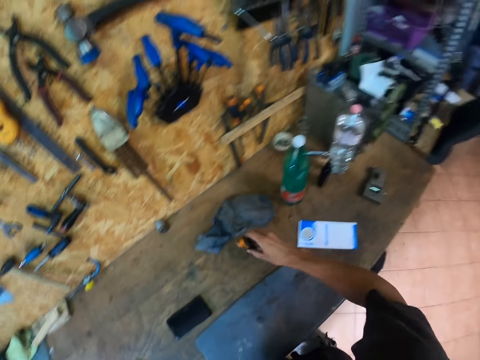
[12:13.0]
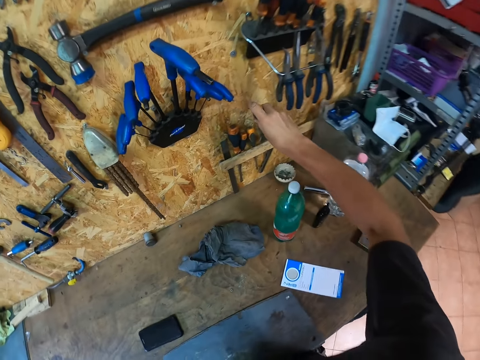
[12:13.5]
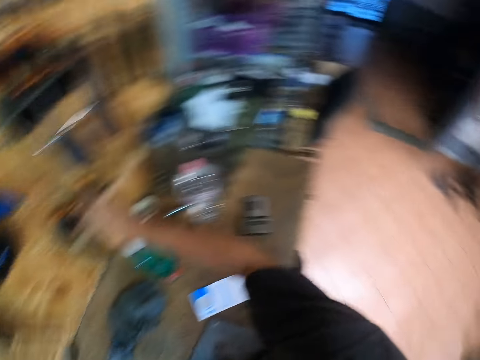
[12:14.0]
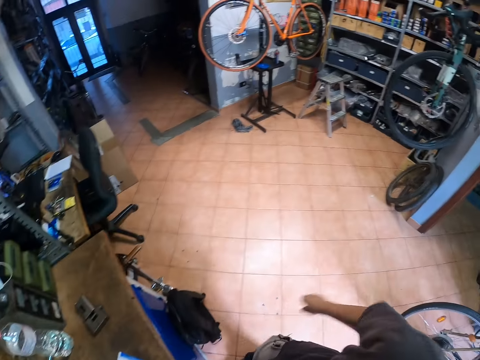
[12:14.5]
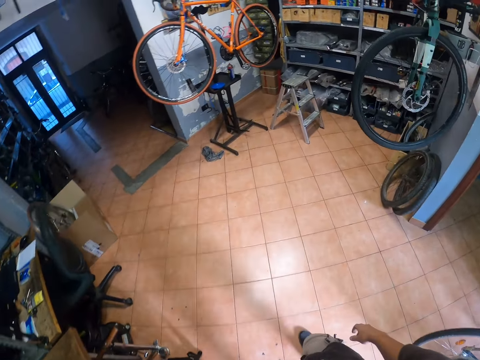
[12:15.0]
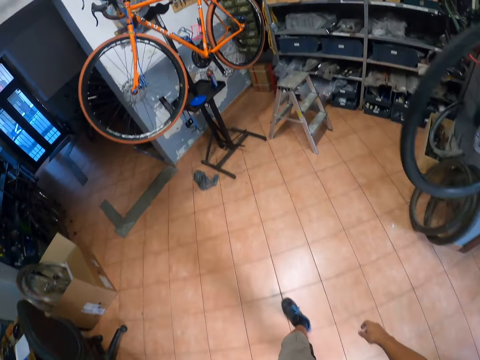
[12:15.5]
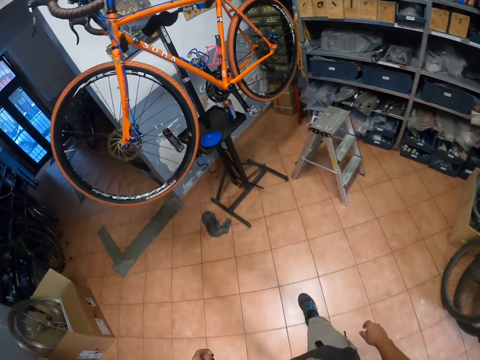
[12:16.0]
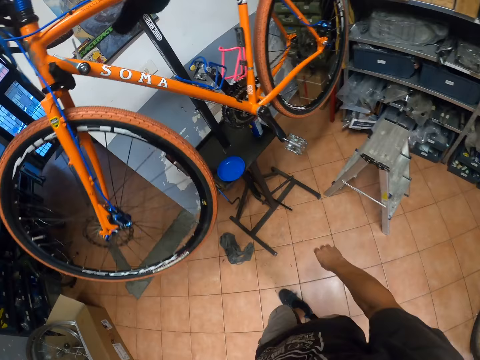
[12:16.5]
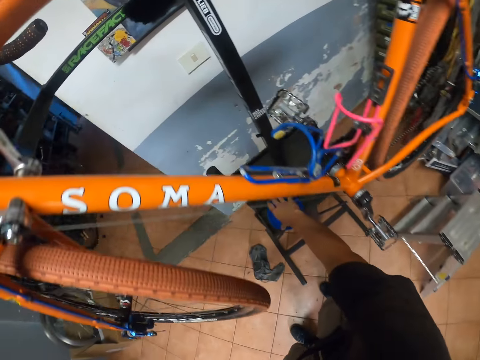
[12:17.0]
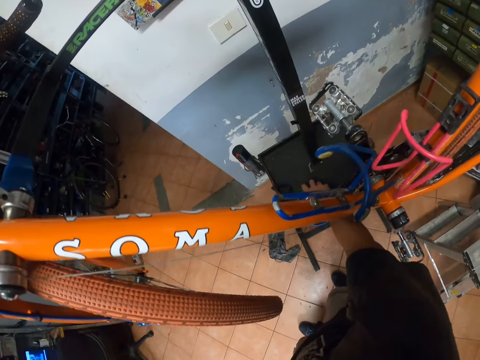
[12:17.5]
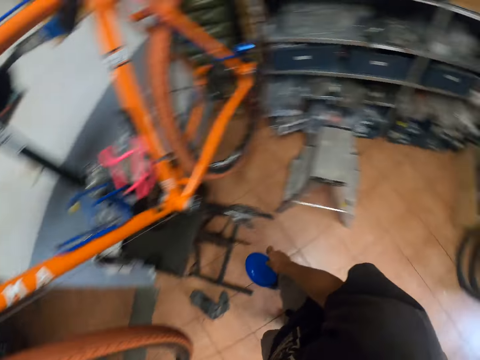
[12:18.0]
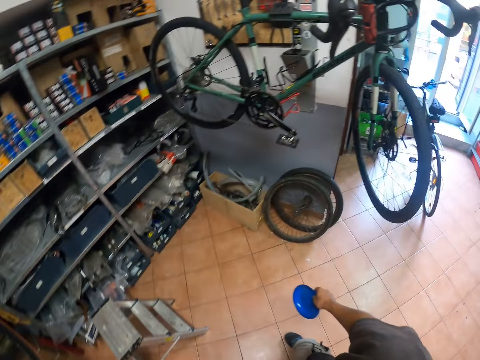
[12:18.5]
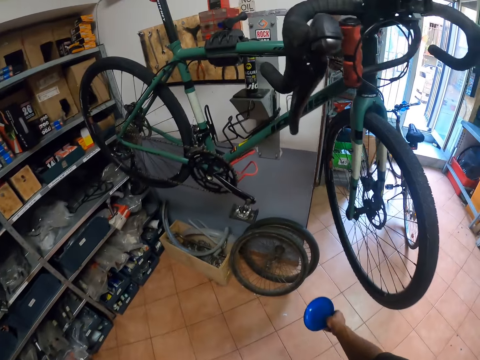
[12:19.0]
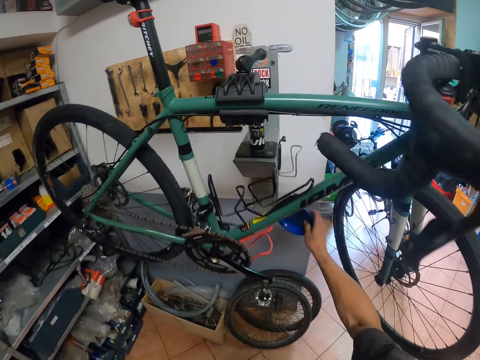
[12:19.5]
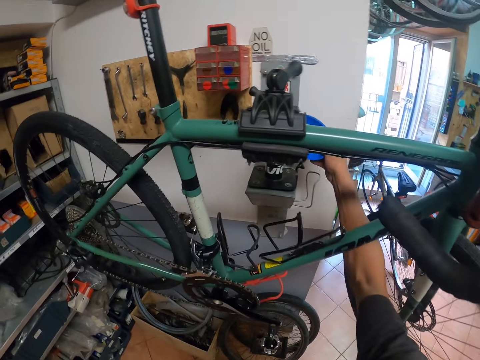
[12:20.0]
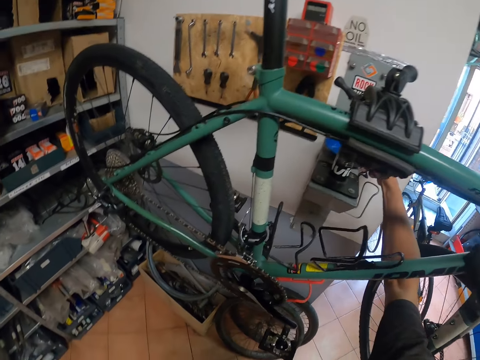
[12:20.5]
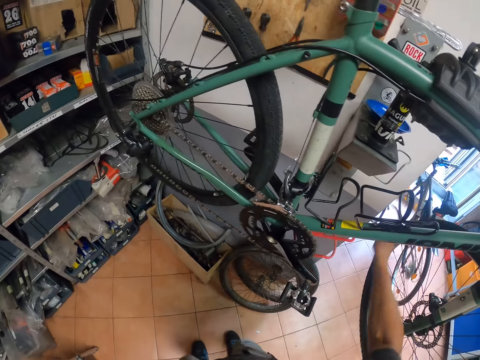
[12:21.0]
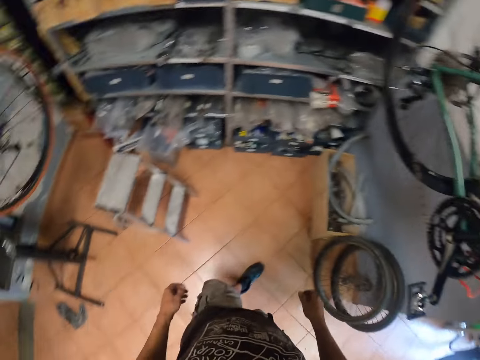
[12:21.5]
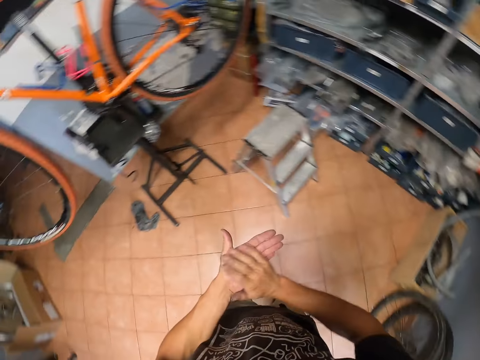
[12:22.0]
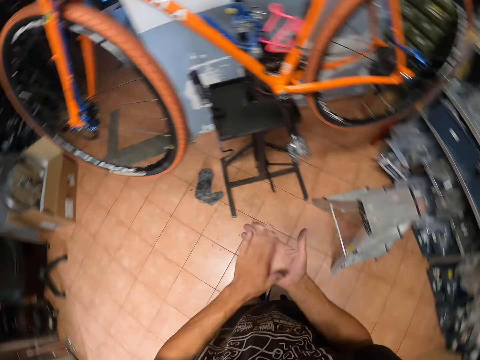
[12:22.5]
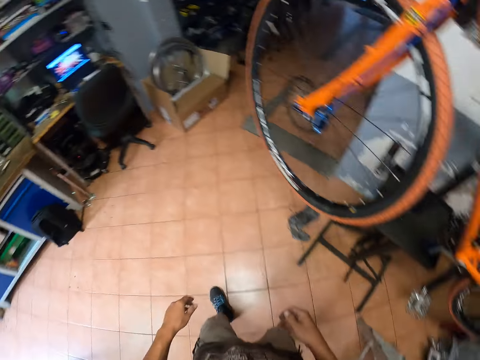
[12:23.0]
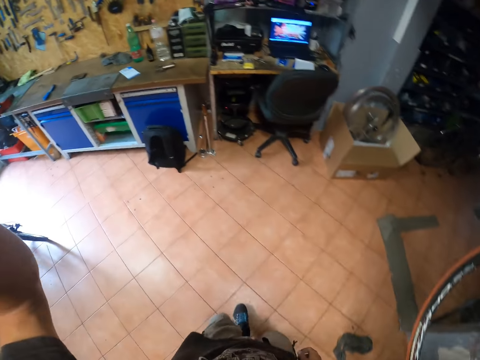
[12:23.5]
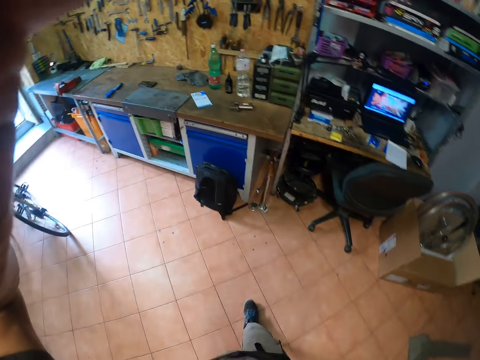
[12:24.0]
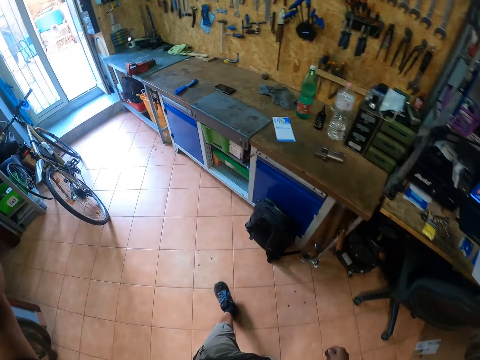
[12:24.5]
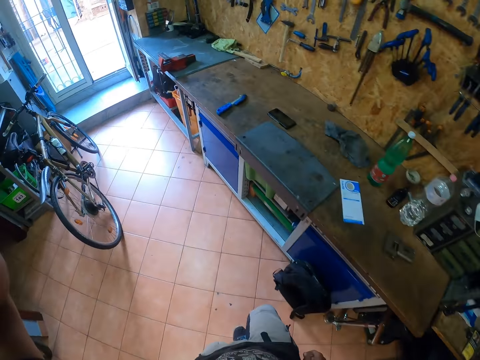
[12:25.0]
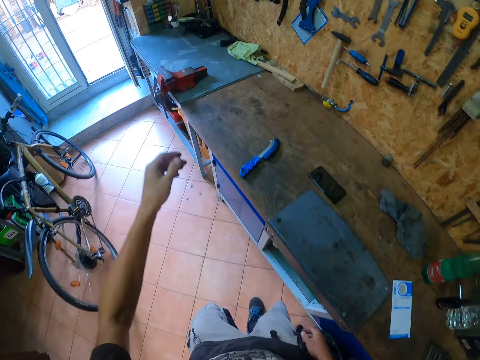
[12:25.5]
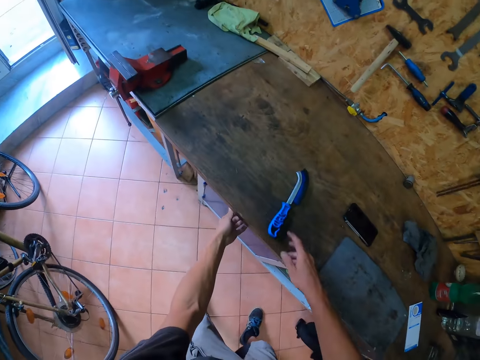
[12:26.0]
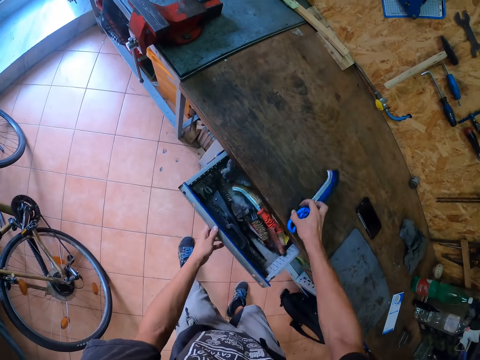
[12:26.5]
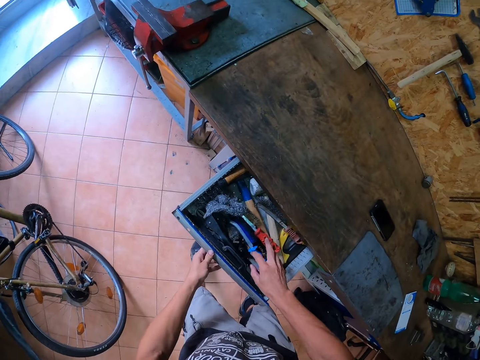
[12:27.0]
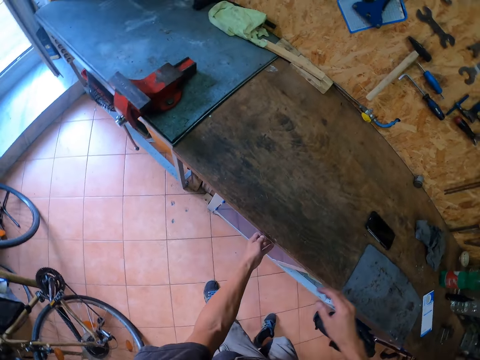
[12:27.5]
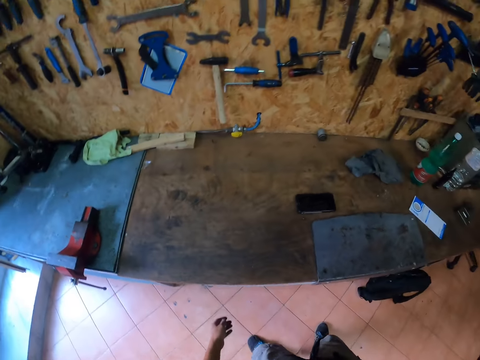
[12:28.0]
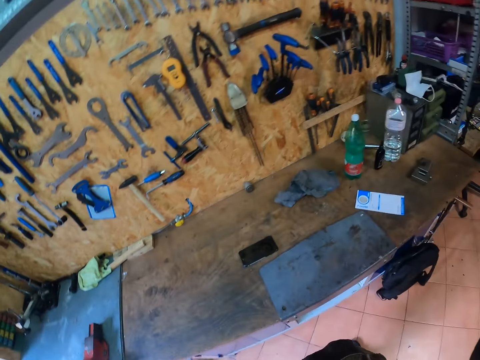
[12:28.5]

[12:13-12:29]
The camera wearer takes another tool, a screwdriver, from the desk. He places the tool in a rack. He walks toward the bicycle. He takes an item from the work stand. He moves around. He places the item on a platform. He rubs his hands. He walks towards the desk. He holds his head. He opens the drawer under the desk with his left hand. He takes a tool from the desk with his right hand. He places something in the shelf. He closes the drawer under the desk with his left hand.
